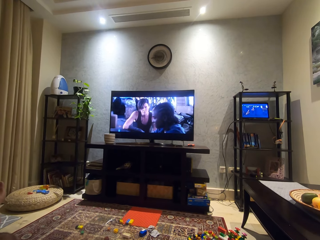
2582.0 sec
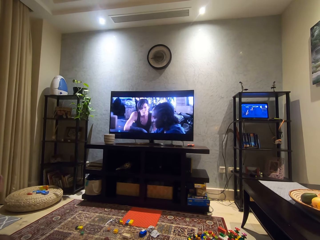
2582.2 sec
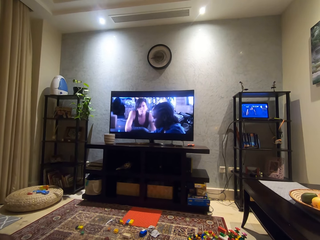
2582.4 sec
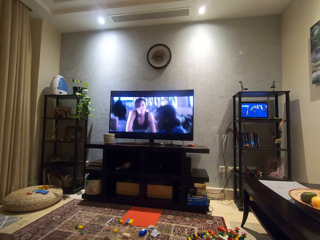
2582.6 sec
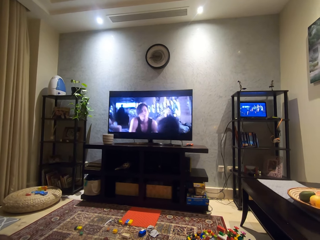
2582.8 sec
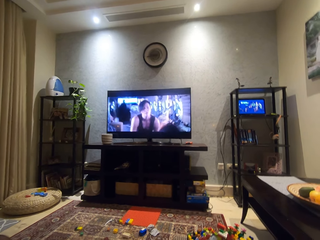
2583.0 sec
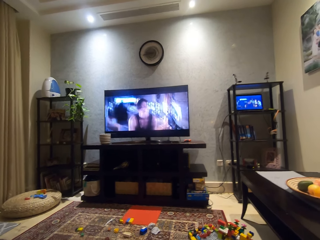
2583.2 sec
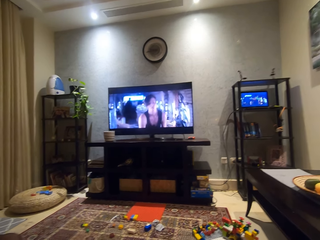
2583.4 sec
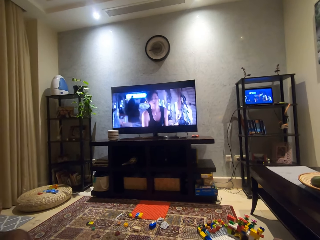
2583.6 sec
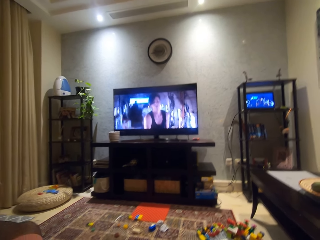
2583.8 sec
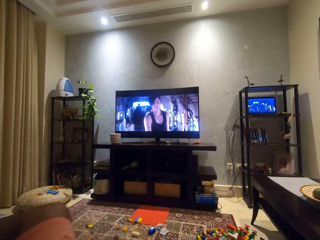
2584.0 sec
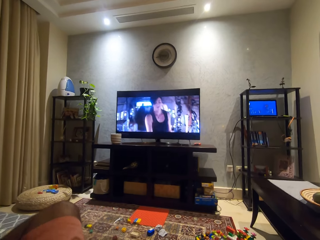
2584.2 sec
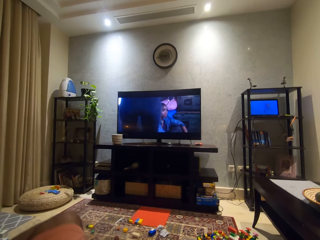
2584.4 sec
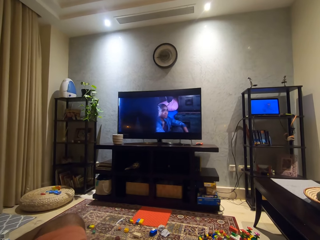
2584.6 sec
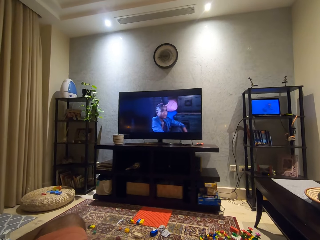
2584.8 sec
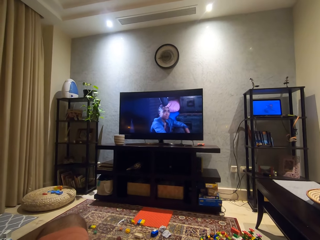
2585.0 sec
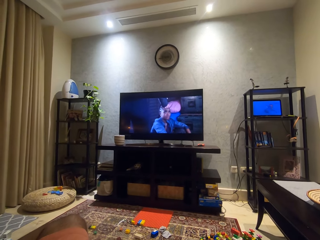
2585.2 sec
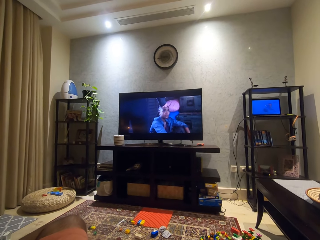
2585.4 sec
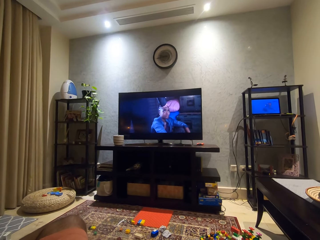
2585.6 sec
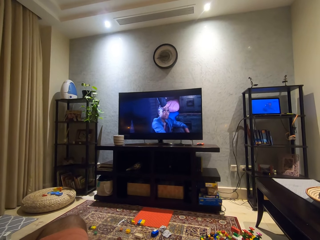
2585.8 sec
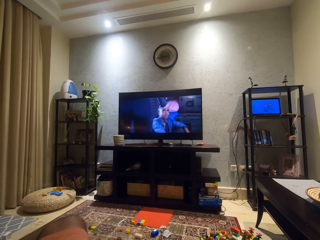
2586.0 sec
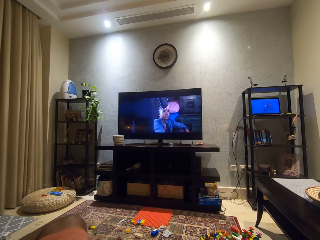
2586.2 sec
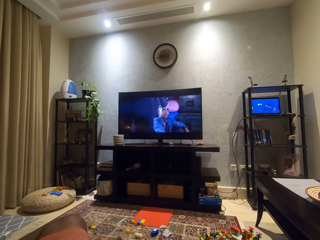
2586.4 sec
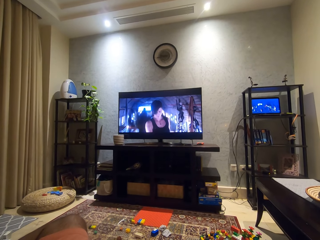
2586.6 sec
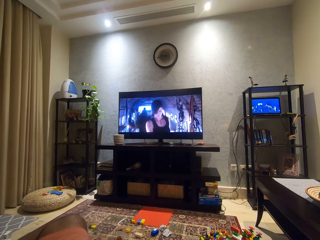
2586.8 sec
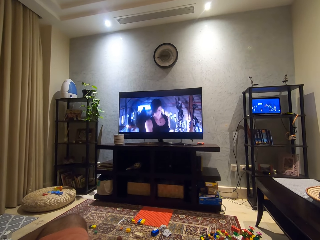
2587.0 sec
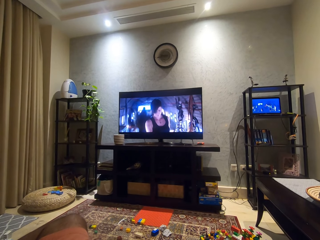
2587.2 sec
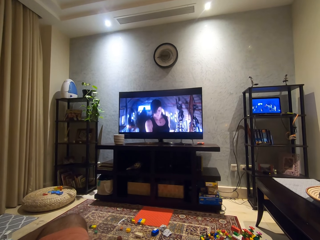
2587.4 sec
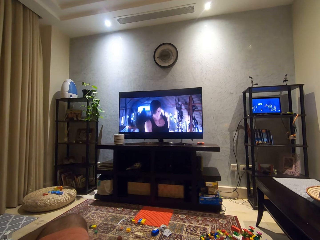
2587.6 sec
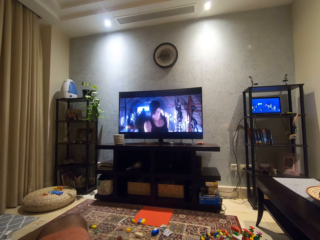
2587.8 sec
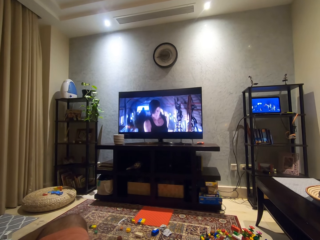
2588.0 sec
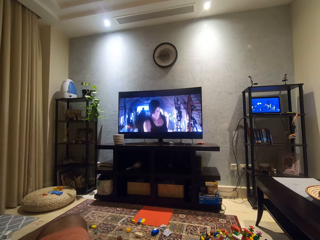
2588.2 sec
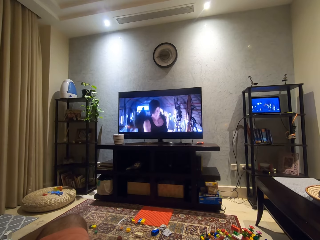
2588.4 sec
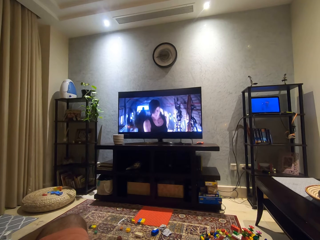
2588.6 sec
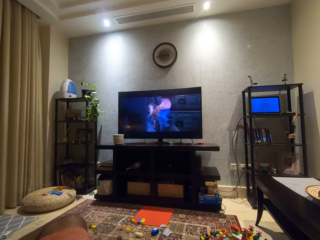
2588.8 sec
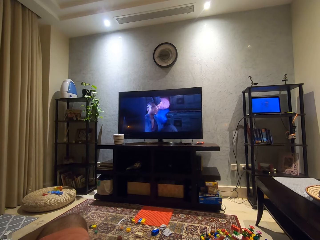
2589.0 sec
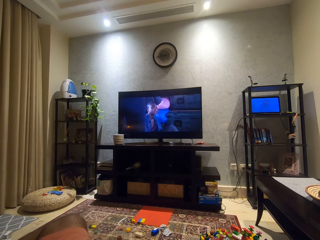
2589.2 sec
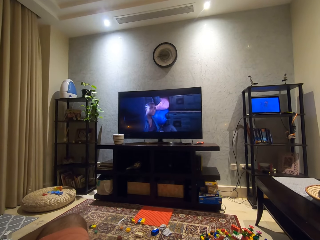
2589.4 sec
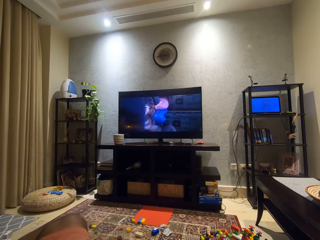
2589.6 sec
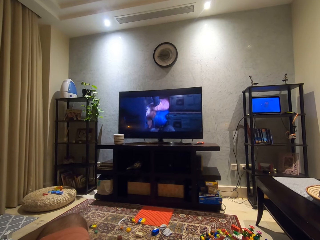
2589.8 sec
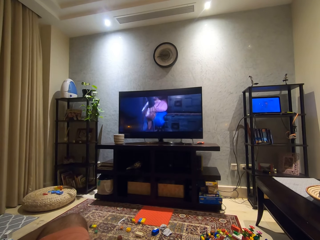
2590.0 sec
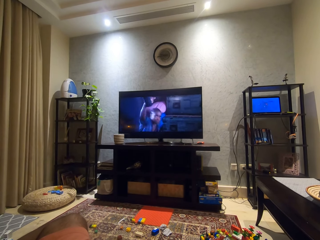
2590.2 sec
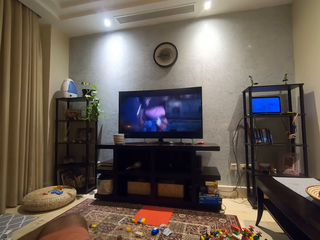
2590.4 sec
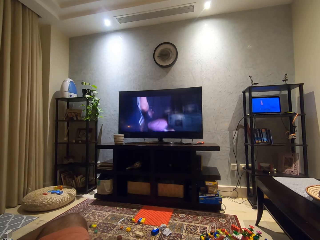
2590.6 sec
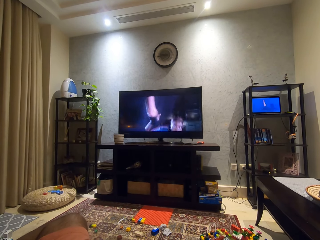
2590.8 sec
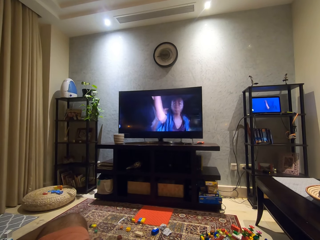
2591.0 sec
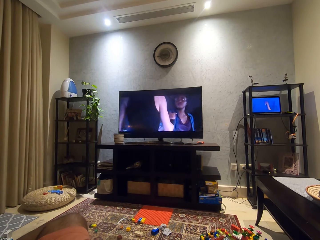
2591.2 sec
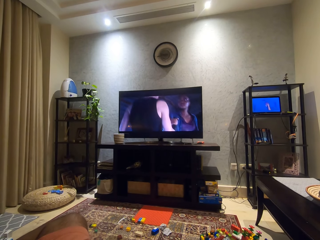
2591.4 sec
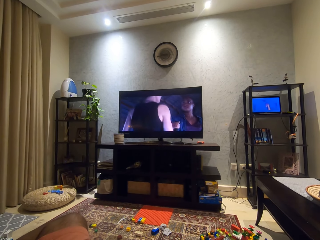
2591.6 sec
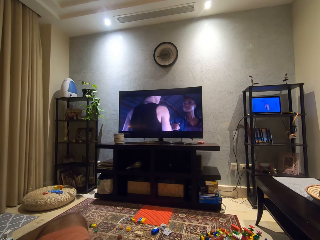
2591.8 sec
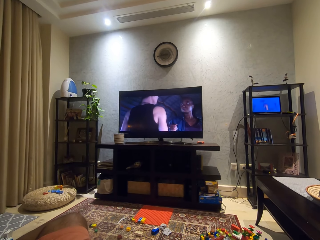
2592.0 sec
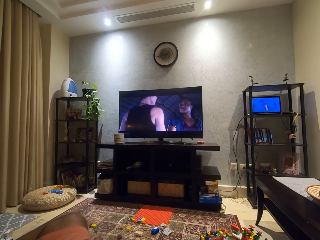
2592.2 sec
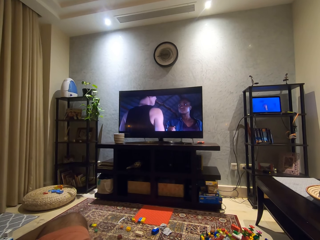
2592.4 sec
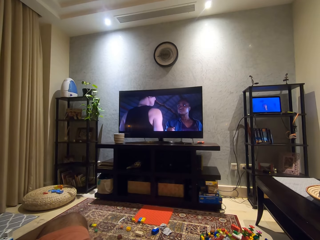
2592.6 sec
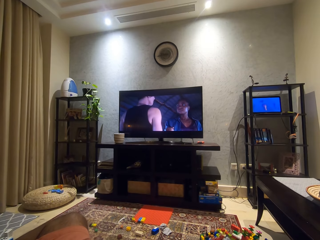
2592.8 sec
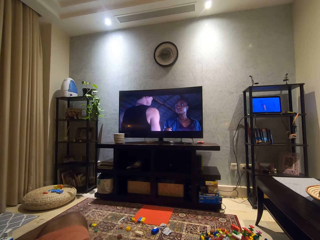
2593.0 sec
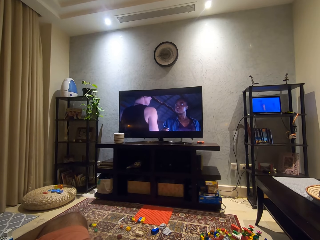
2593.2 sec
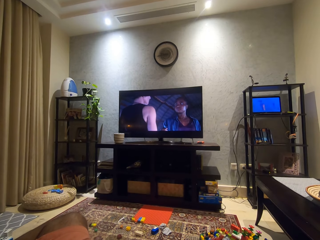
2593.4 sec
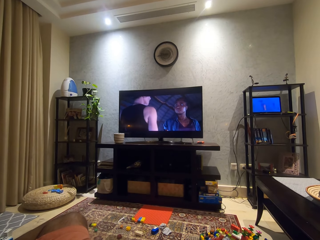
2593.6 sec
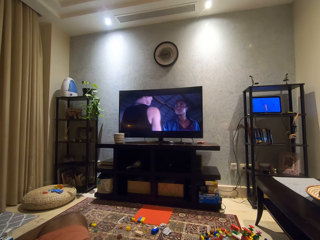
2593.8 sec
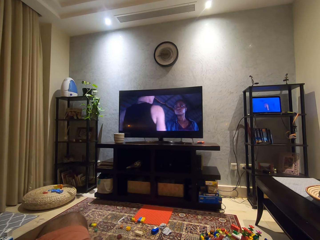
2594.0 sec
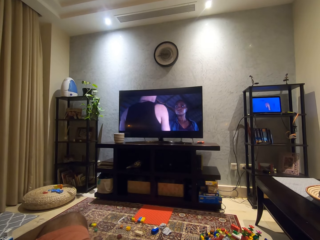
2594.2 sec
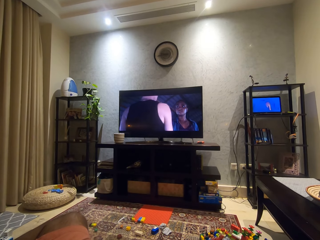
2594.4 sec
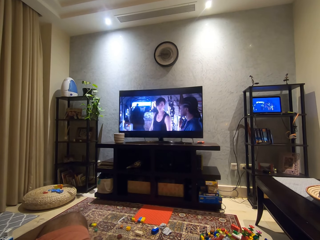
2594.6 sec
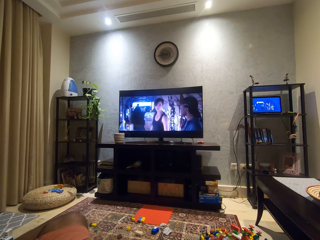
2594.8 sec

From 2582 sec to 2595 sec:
The camera wearer looks around a room. He moves his legs on the floor. He watches a television.

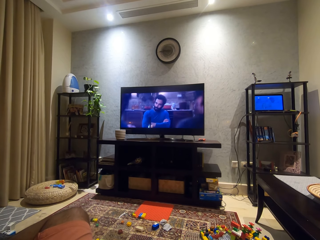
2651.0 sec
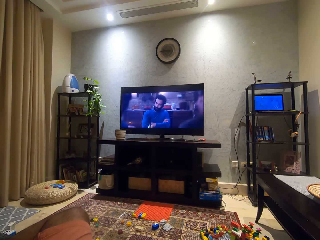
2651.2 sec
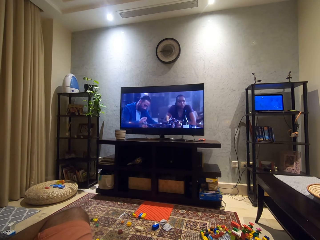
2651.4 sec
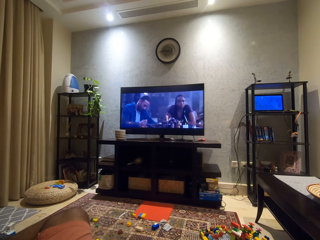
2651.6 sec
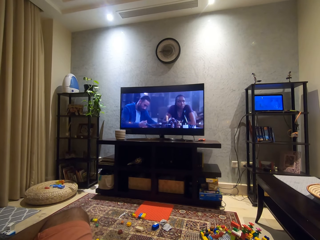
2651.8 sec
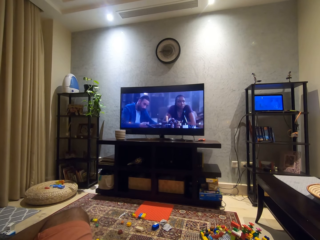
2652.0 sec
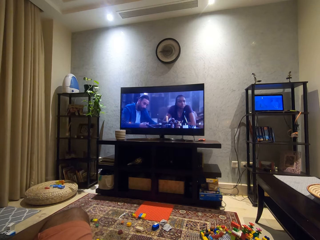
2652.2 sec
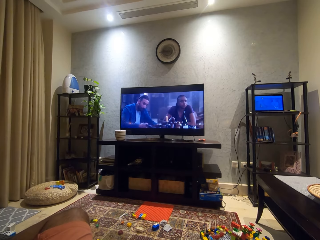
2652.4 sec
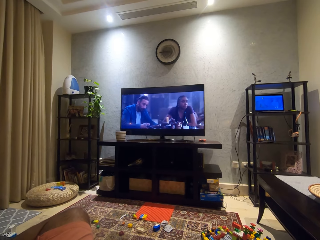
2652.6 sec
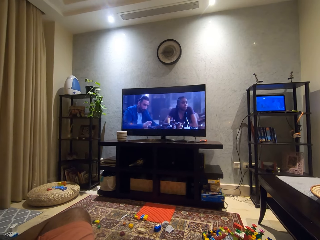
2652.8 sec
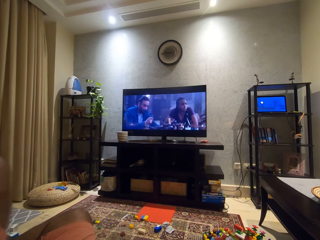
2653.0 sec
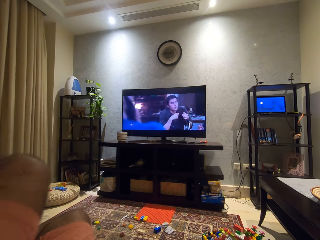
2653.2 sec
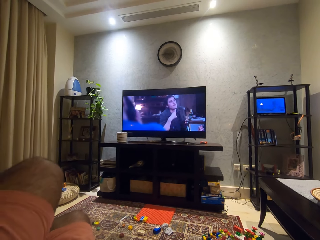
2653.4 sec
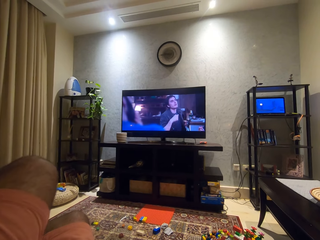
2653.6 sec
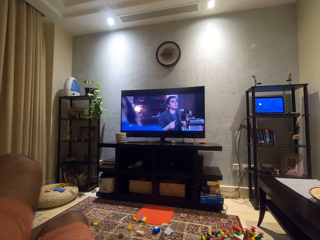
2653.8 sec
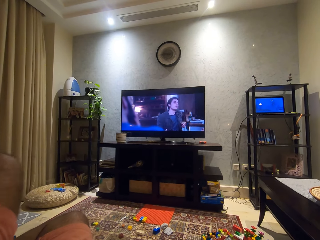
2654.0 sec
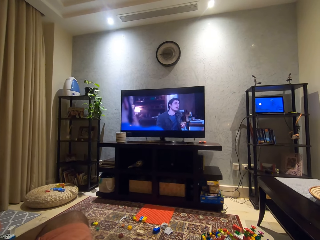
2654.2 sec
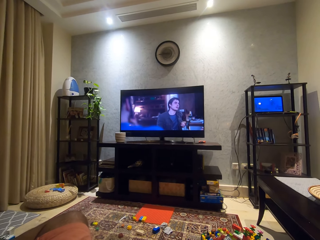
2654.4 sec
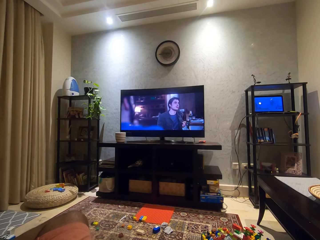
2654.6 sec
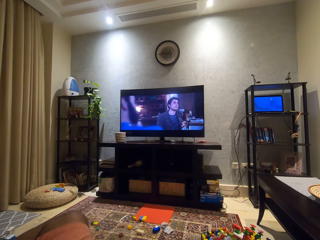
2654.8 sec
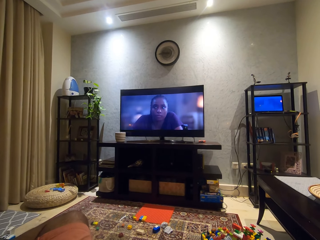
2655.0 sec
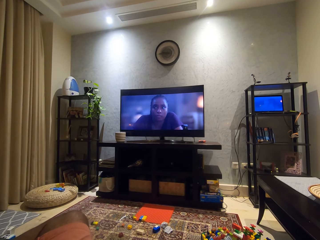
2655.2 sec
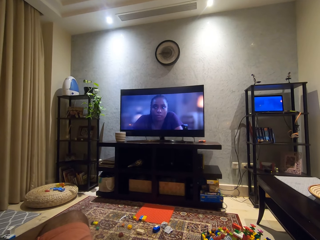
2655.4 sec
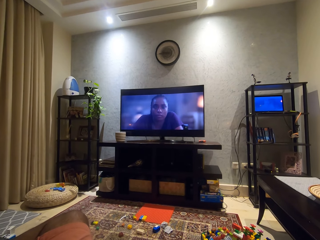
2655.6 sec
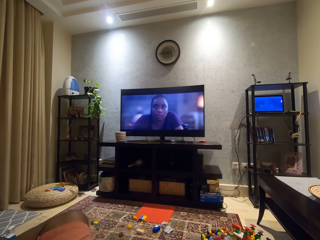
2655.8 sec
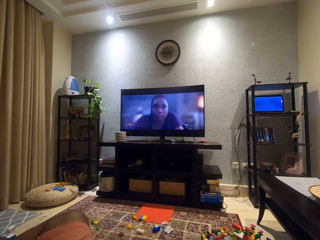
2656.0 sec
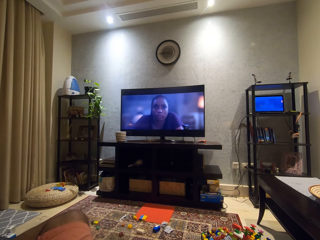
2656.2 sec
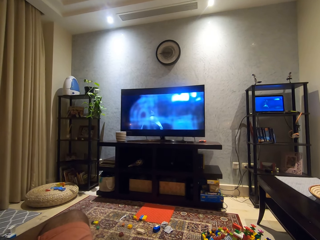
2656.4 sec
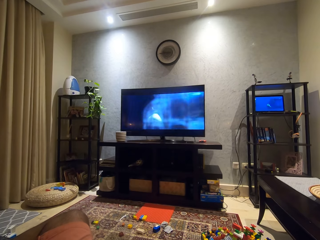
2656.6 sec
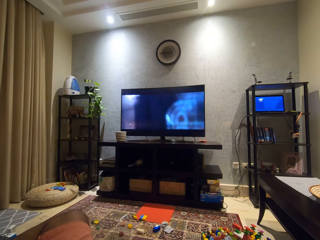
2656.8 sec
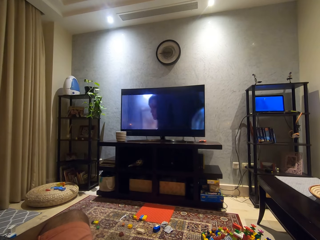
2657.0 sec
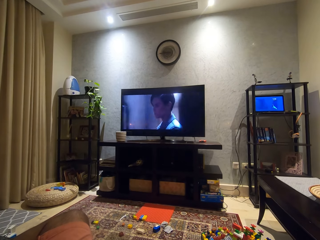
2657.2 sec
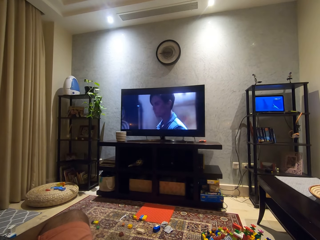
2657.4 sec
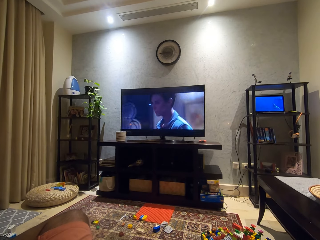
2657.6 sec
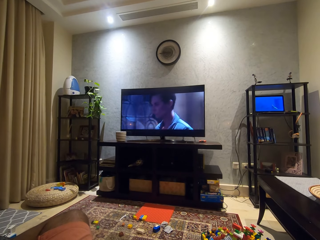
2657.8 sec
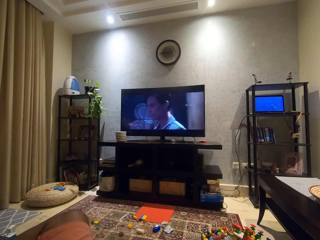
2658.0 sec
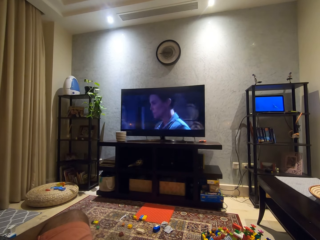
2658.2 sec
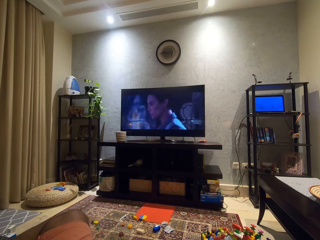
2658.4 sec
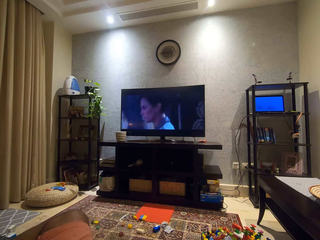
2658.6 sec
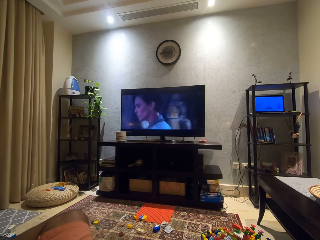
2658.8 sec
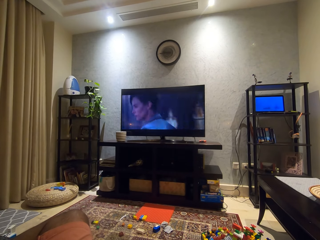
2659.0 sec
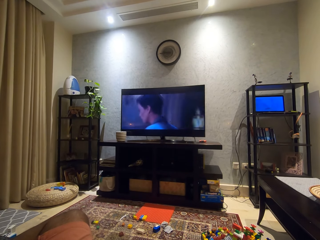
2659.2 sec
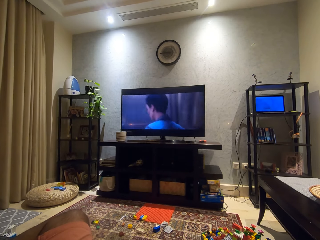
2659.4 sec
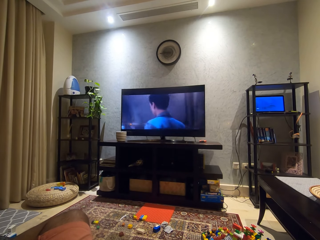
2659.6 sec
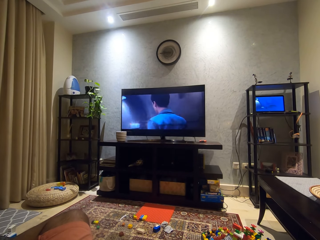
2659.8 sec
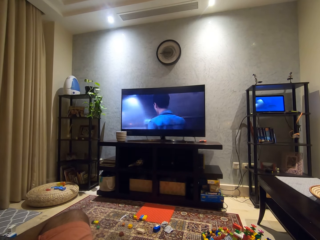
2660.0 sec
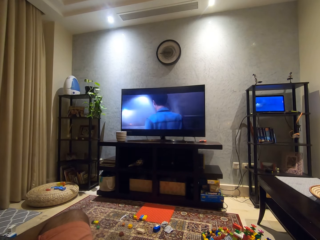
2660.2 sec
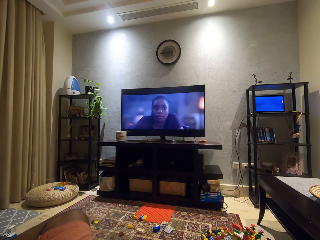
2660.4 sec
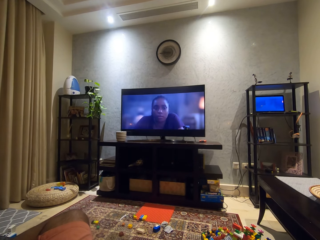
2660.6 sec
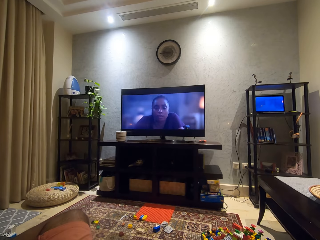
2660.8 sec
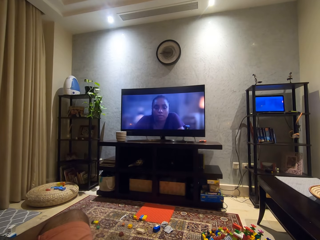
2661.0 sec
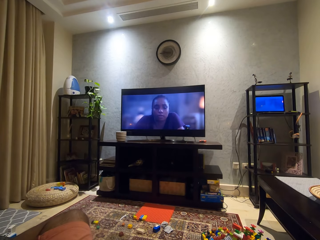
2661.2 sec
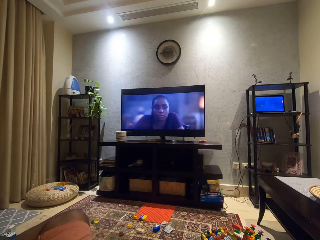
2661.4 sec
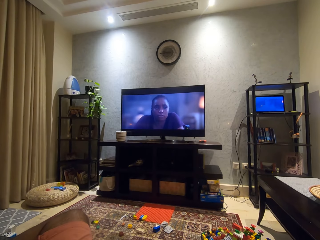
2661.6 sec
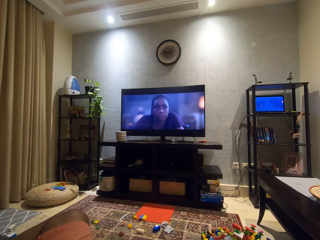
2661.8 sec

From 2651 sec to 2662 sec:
The camera wearer moves his legs on the floor. He watches a television.
